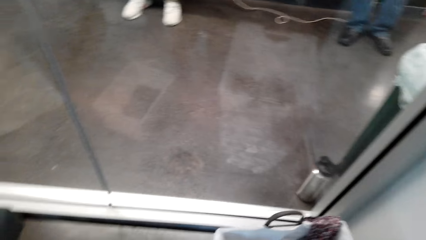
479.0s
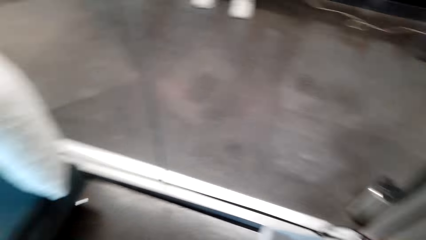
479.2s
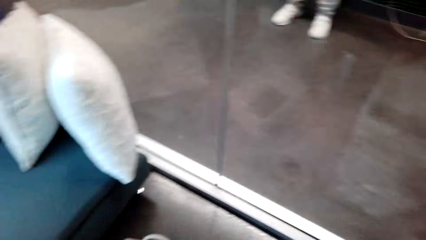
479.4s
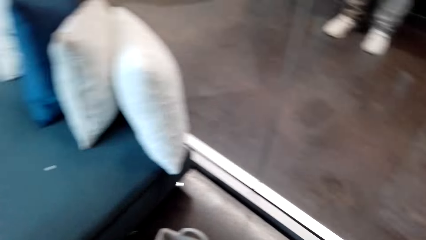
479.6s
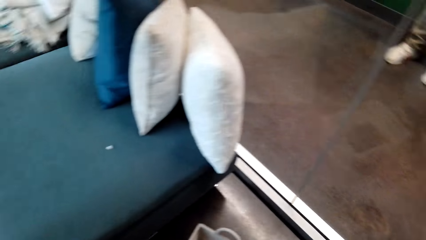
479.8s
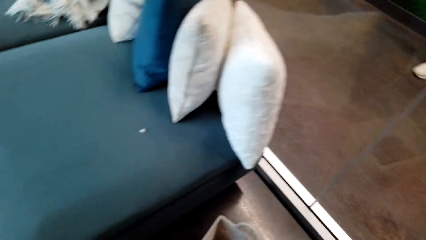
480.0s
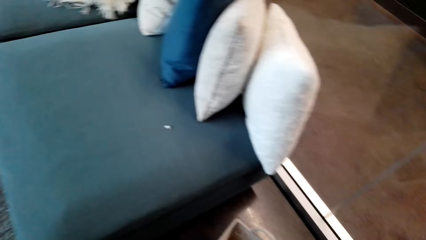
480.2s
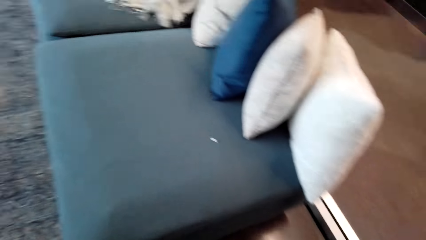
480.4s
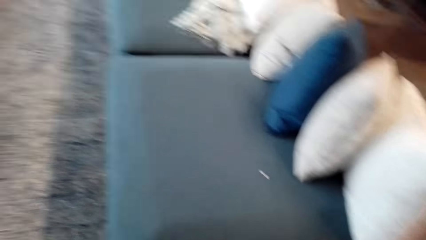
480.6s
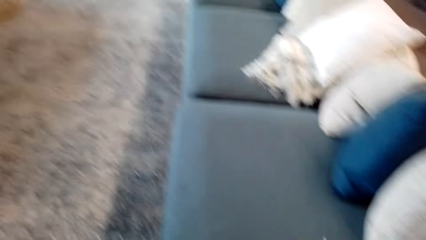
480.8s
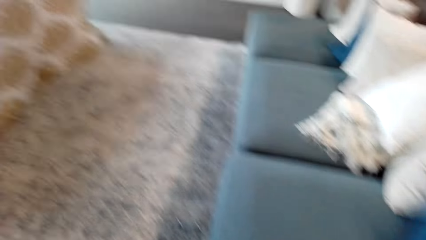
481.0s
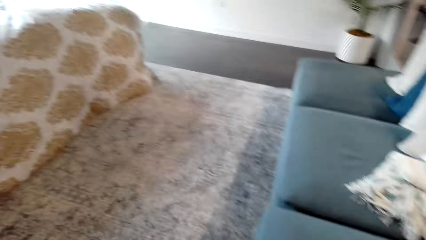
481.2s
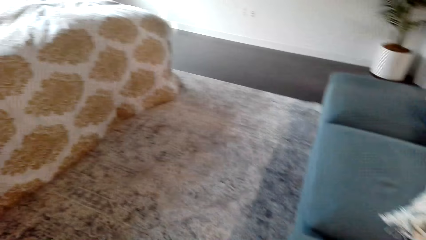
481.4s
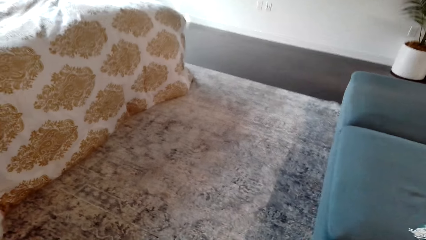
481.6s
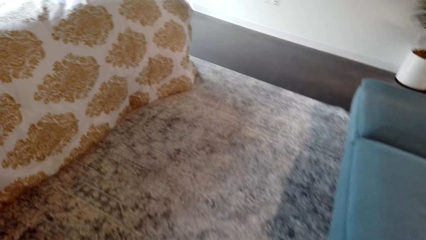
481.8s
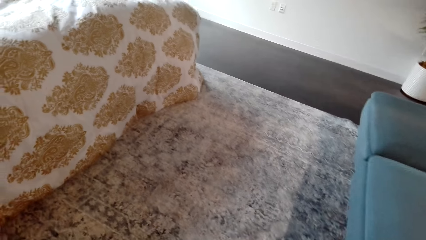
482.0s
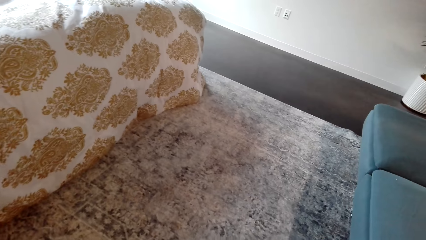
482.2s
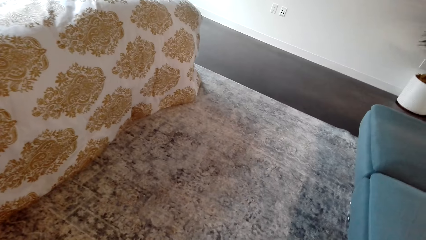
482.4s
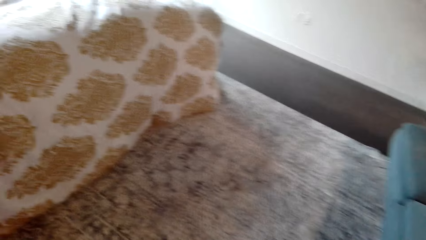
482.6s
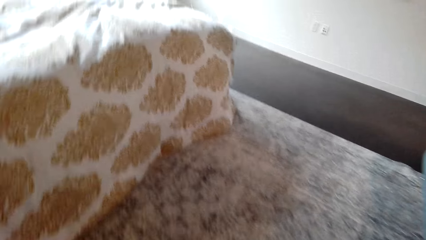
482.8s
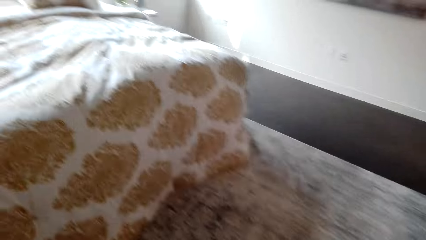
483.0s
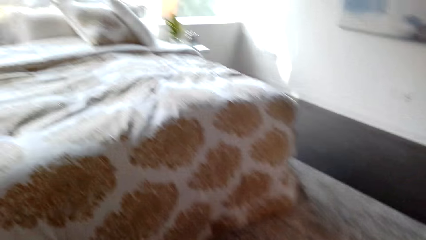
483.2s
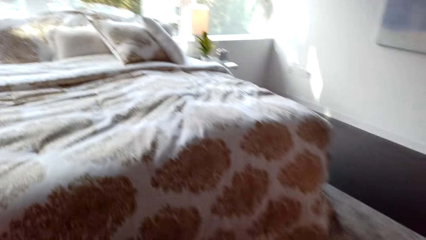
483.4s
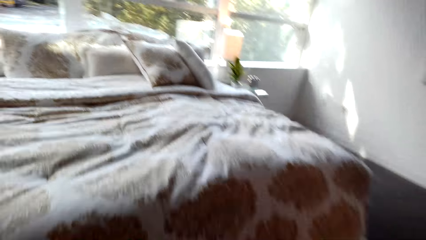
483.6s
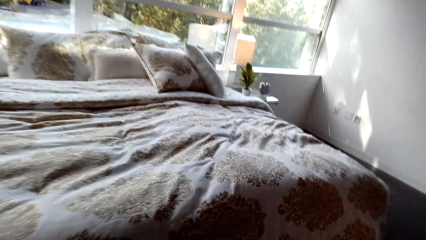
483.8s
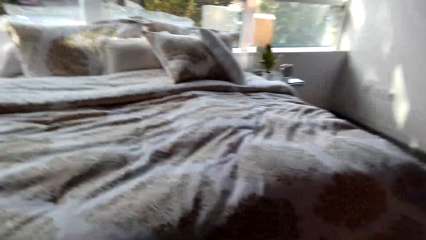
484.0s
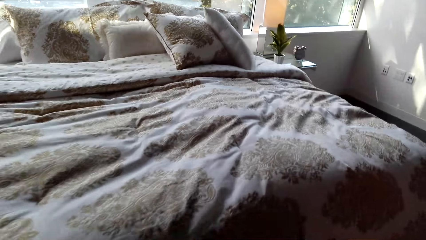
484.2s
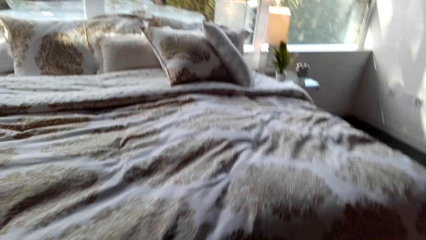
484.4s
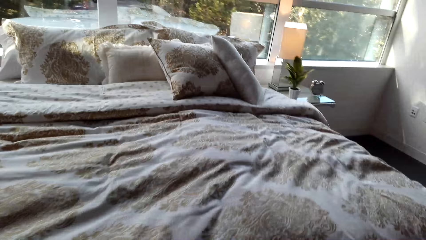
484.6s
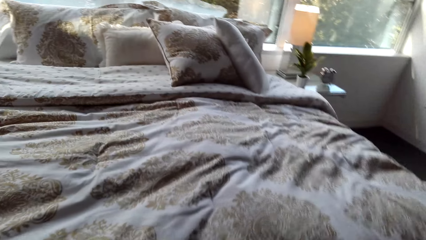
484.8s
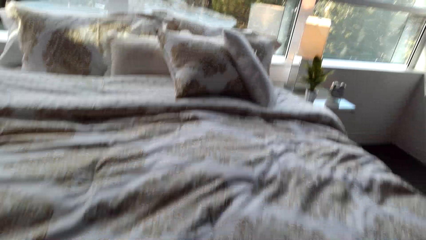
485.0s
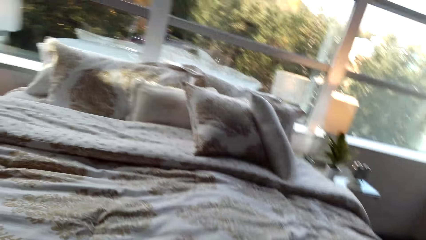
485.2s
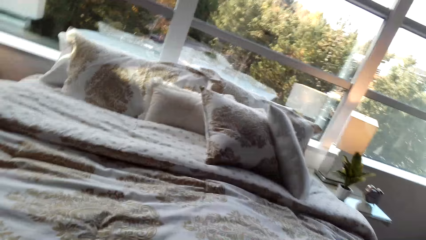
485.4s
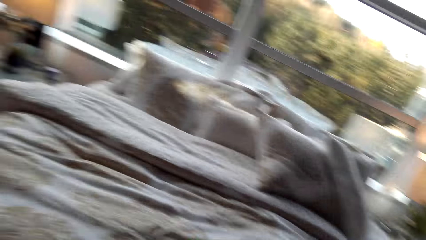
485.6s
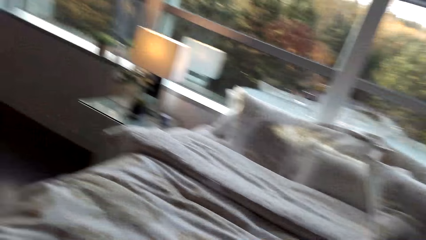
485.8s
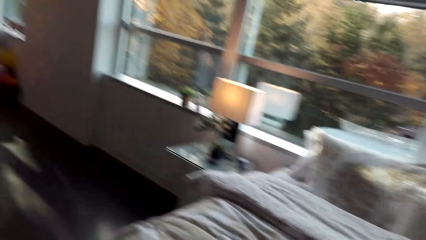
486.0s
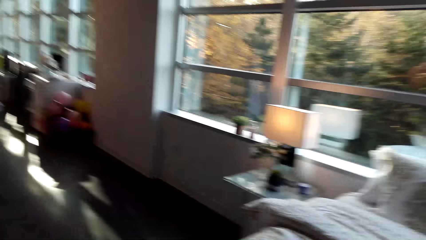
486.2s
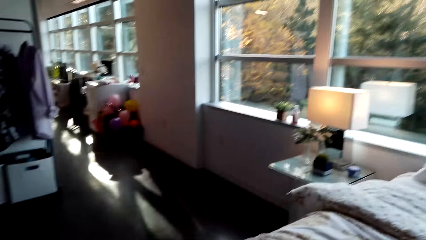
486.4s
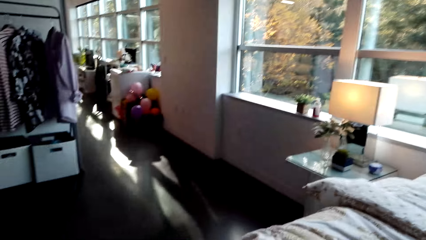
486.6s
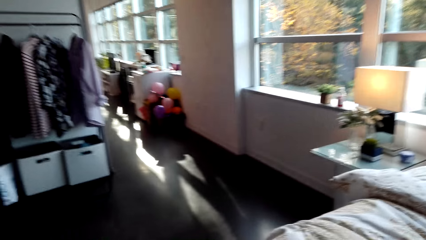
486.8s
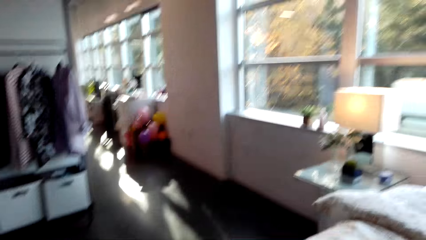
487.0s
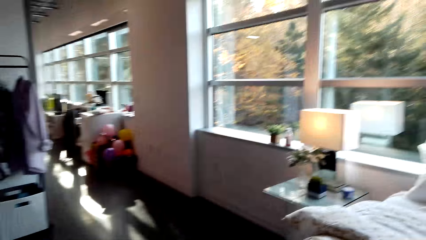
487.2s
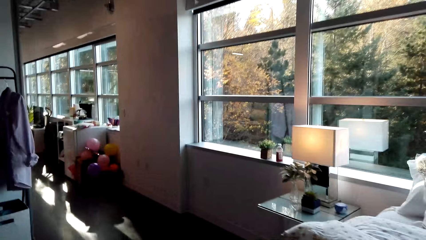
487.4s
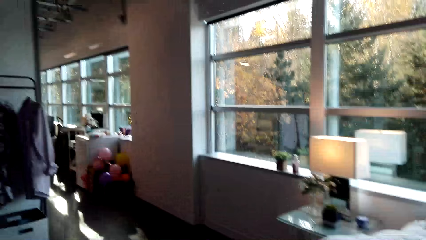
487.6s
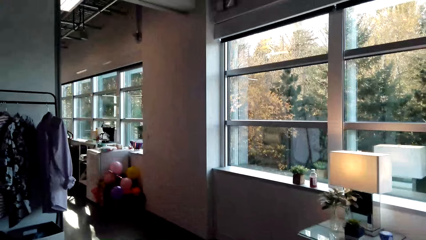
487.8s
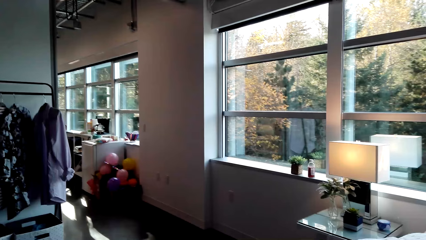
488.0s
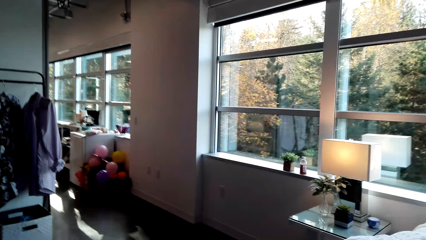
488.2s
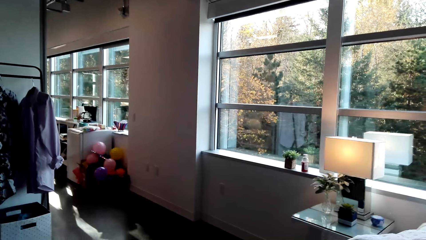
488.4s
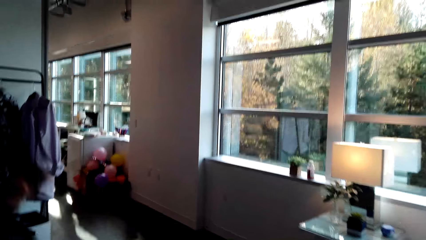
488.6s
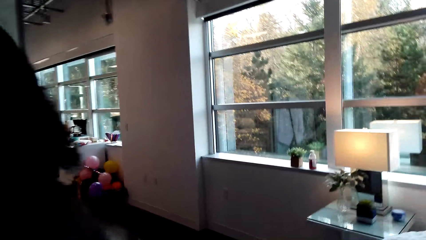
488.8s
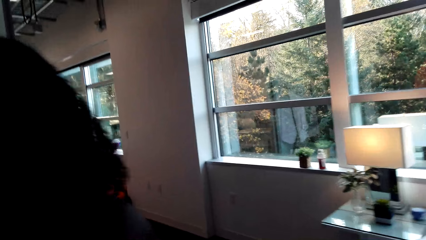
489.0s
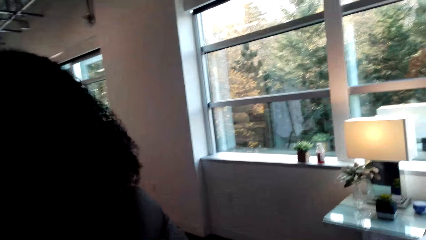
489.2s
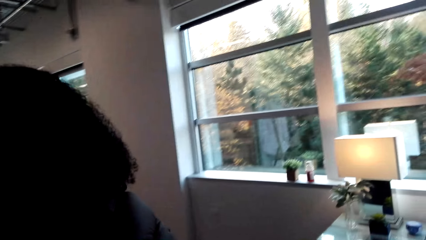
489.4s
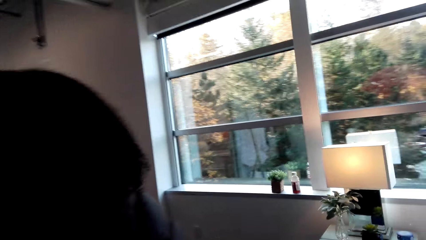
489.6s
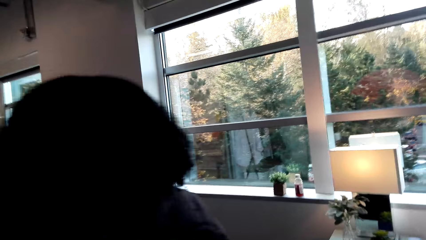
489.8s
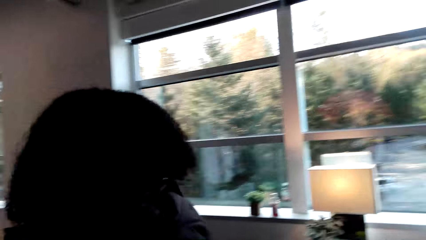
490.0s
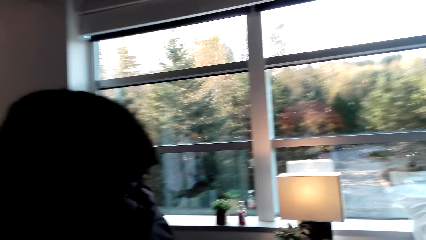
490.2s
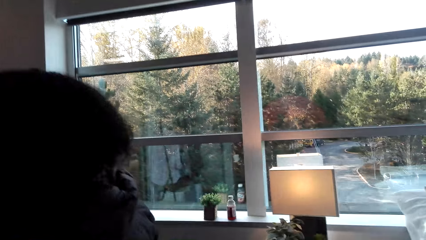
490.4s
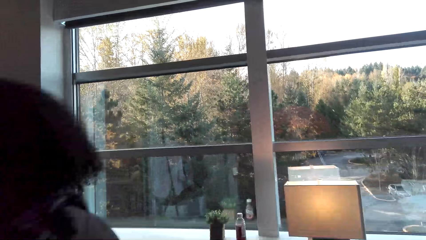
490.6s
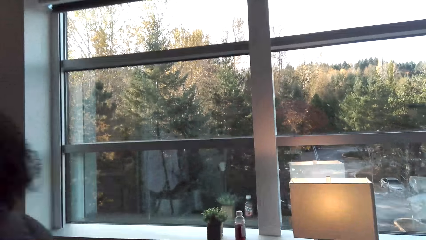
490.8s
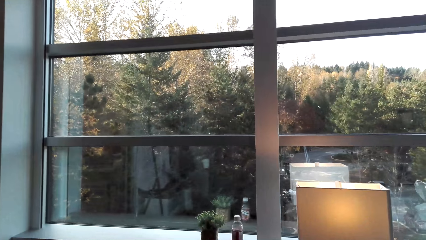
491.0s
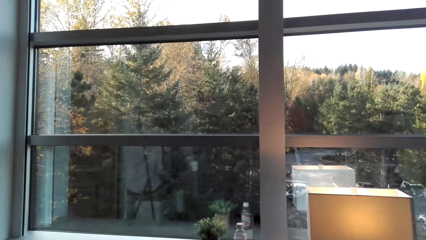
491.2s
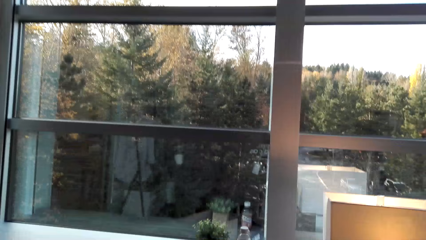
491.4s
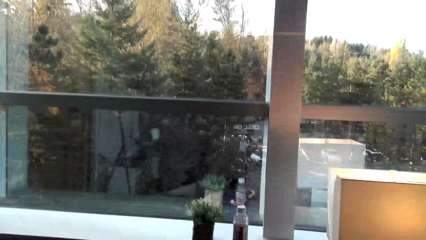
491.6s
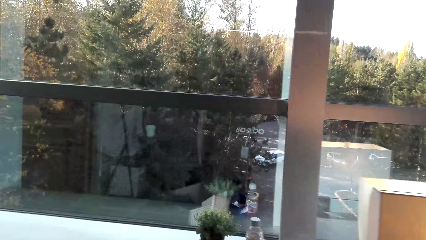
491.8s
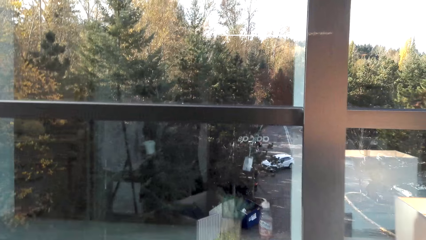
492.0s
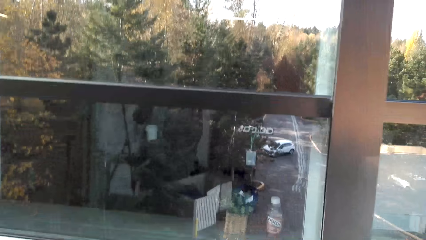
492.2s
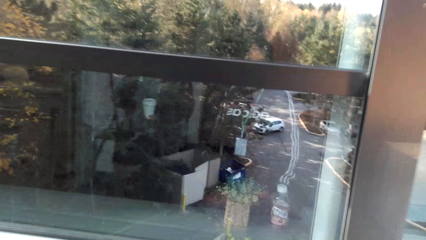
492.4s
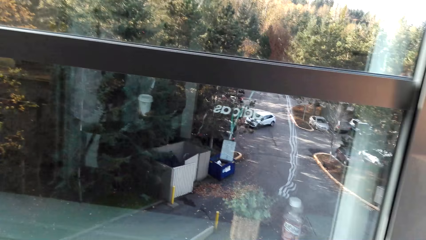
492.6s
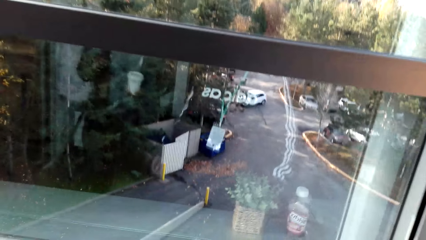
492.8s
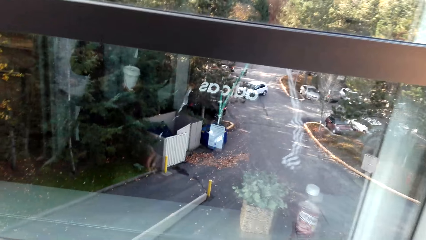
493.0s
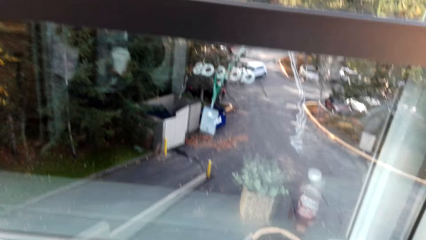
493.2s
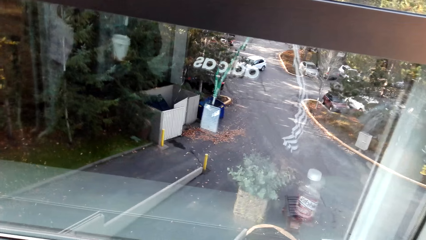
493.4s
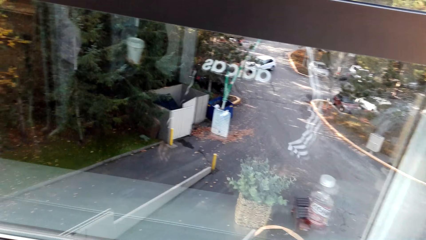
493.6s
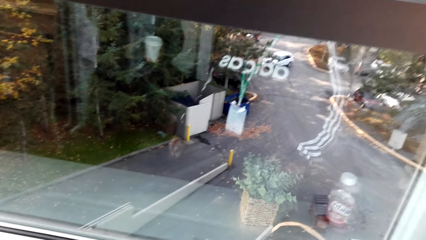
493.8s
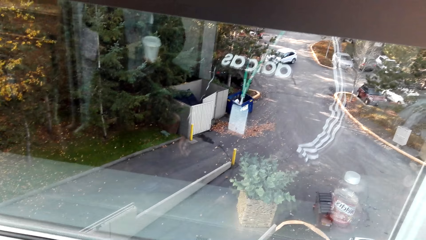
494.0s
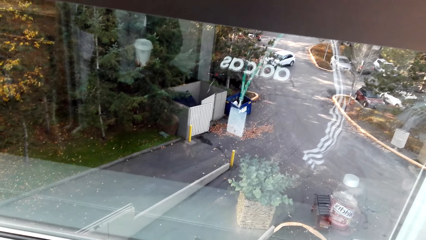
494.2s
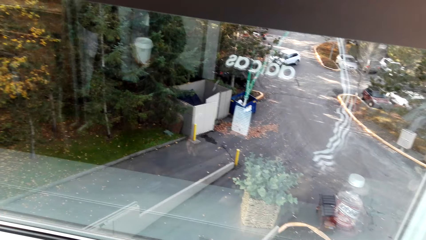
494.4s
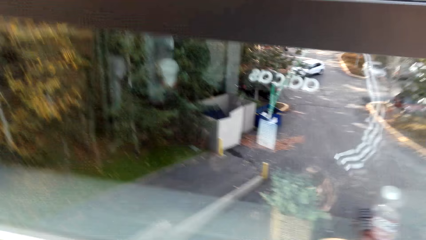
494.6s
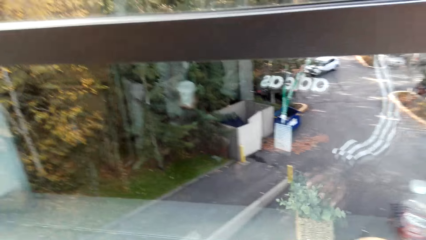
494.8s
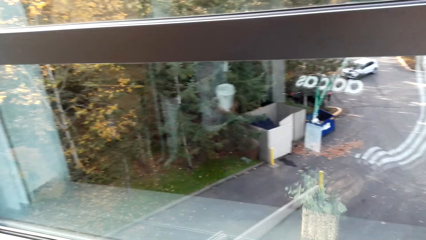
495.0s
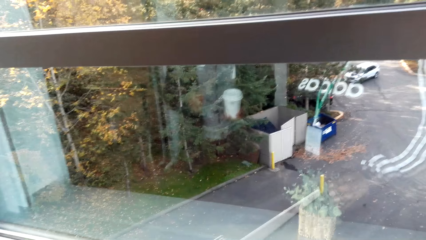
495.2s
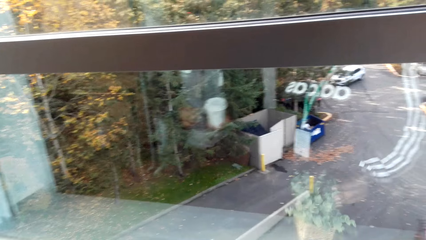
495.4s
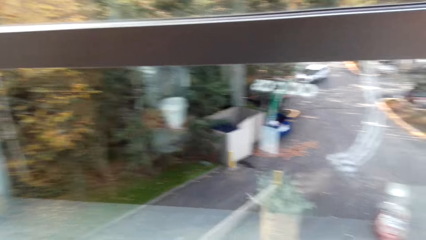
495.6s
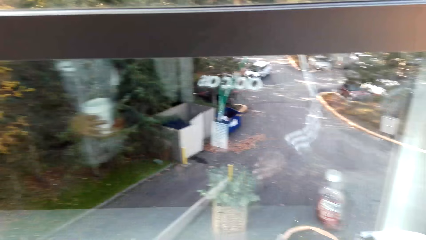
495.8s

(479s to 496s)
A woman talks to the camera wearer. The camera wearer looks around. The woman talks to the camera wearer again. The camera wearer walks. They talk to the woman. They talk to the woman again. The woman talks to the camera wearer.
